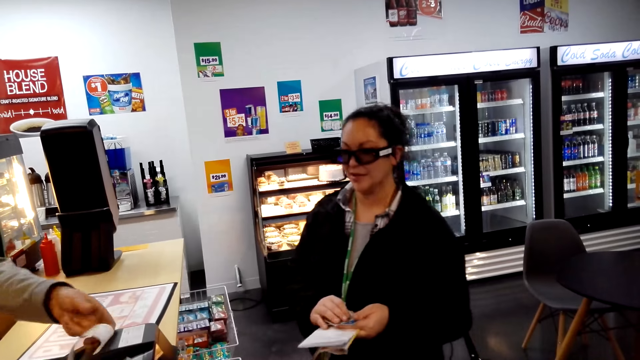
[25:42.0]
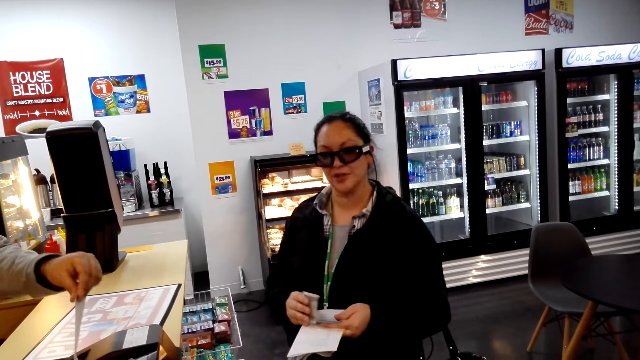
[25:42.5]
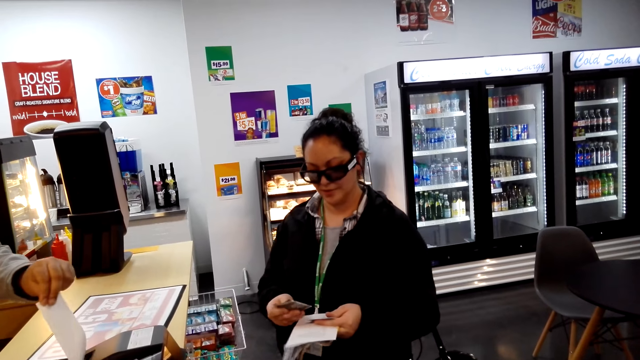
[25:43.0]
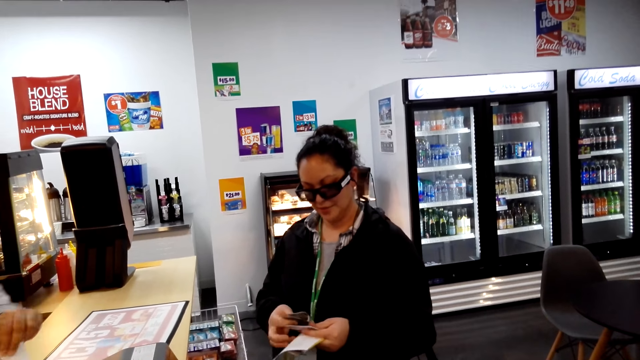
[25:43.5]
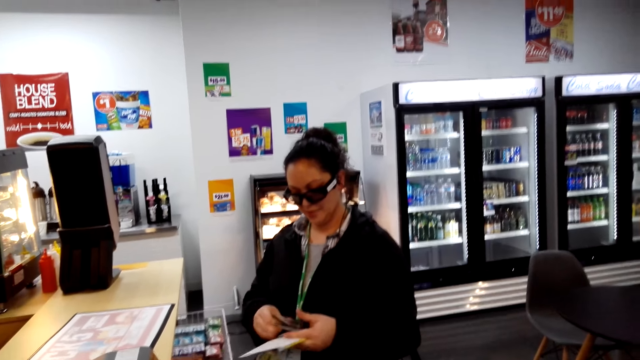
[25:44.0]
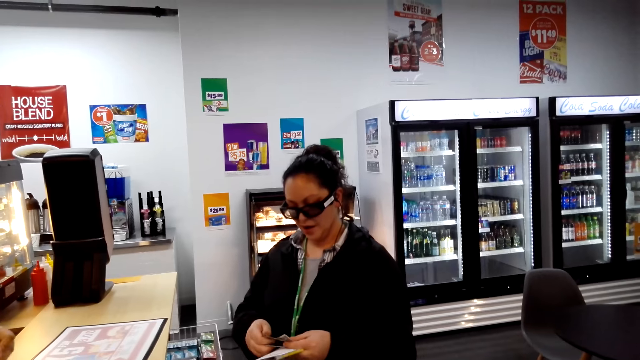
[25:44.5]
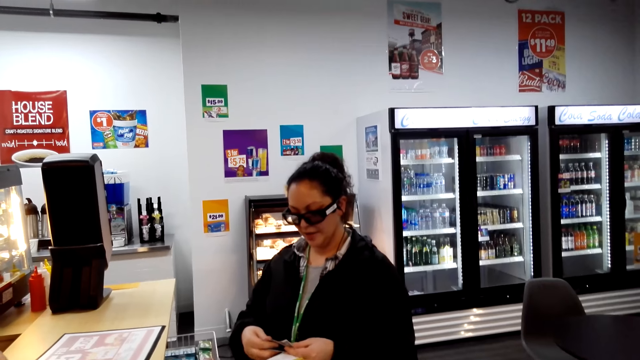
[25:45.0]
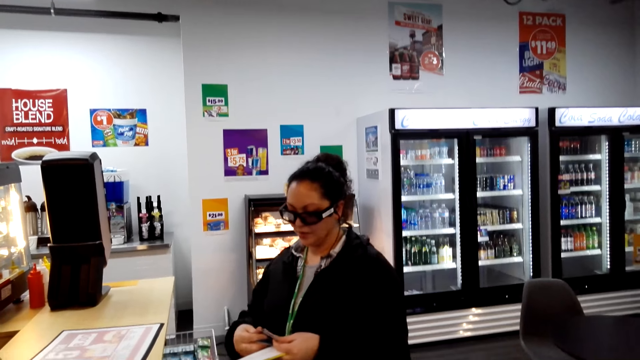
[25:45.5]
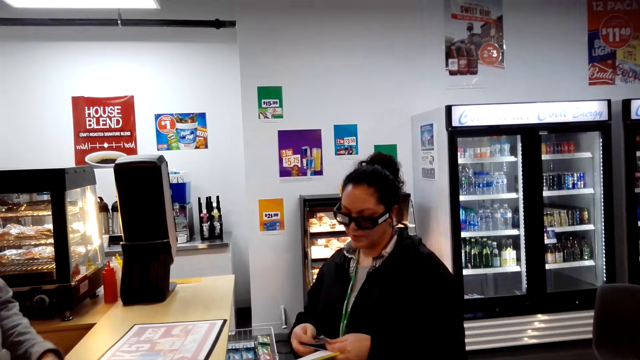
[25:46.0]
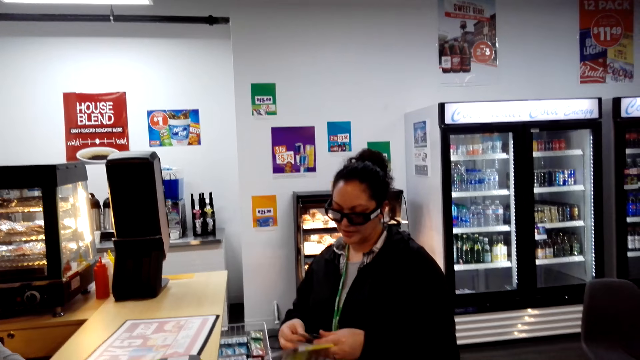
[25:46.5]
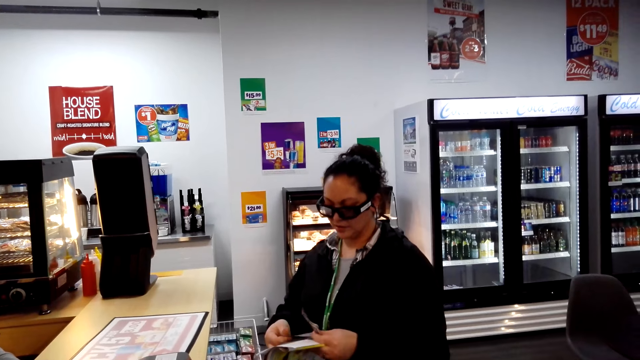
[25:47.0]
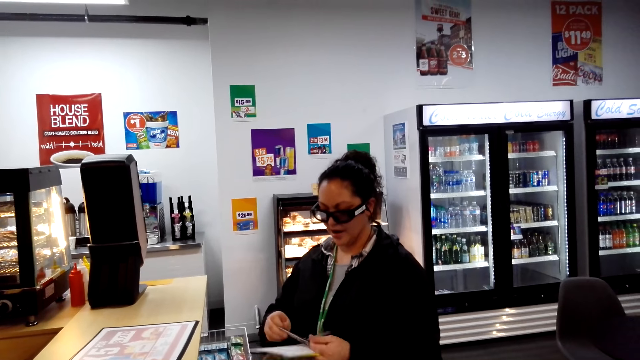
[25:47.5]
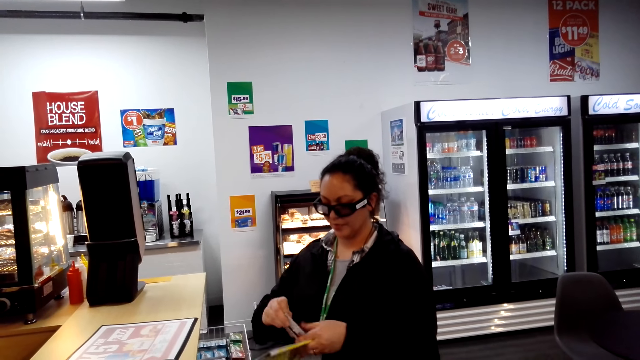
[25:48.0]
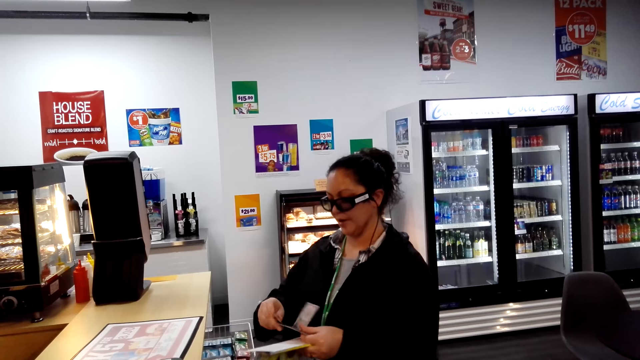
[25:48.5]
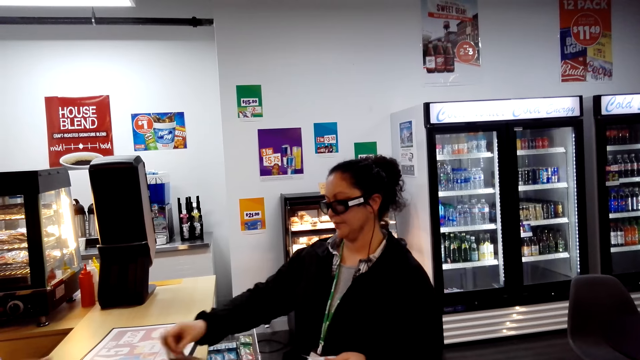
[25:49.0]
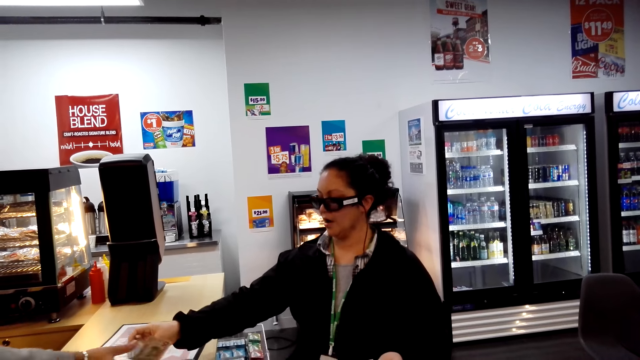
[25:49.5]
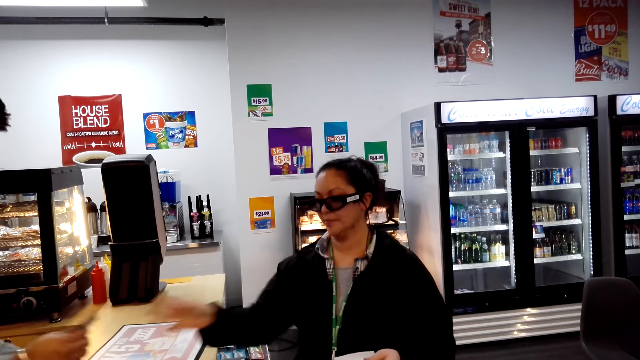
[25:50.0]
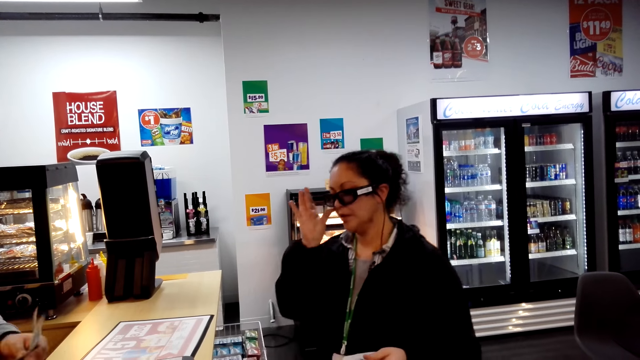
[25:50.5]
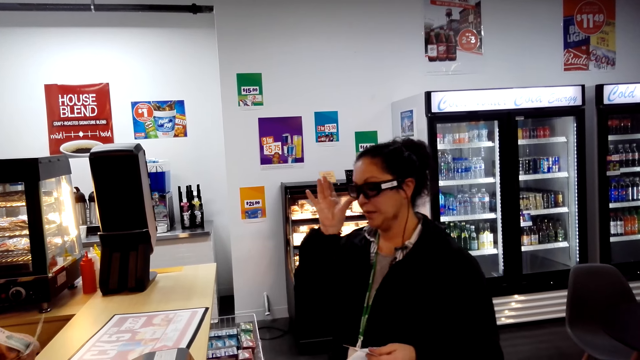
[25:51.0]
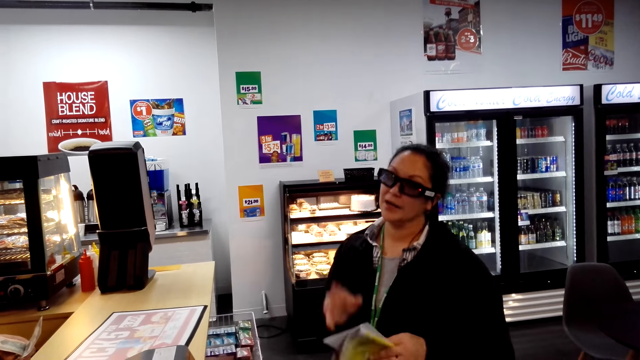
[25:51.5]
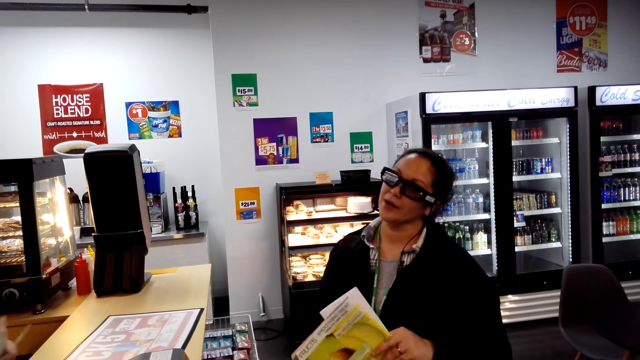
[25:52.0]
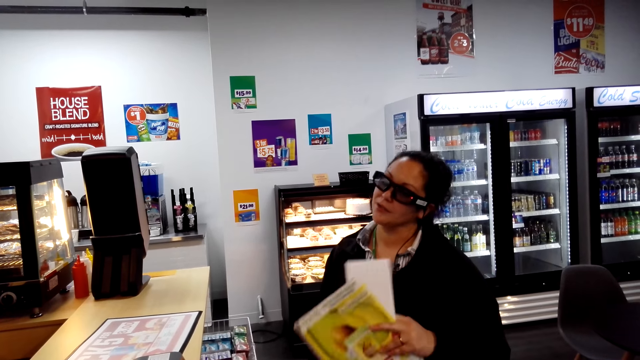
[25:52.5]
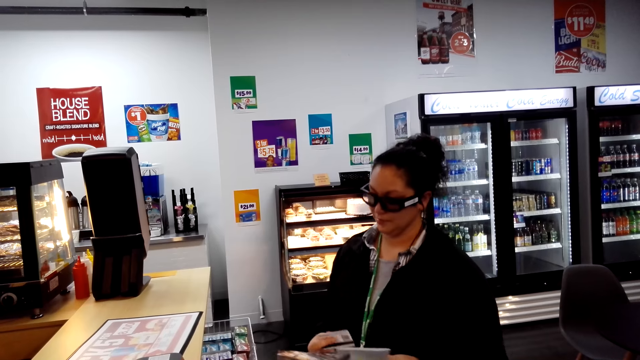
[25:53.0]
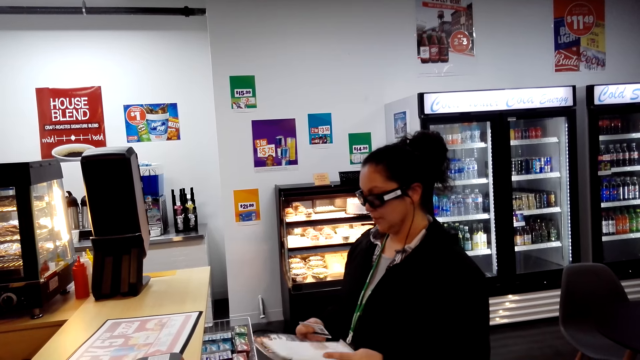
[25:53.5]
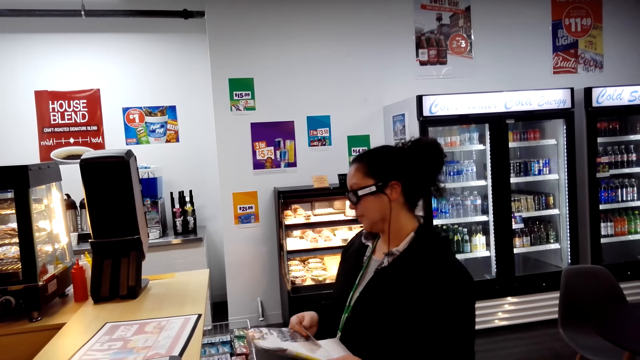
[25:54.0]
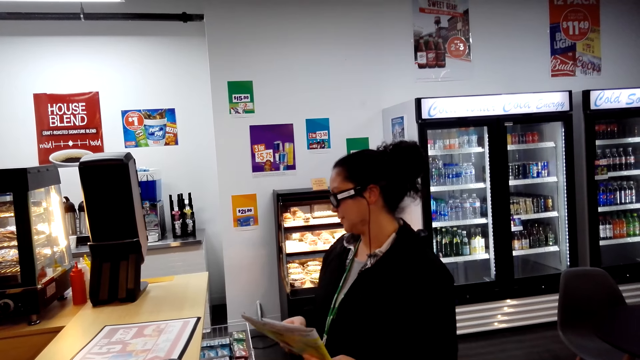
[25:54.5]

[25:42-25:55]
A woman holds a card. The woman gives a man cash. The woman adjusts her glasses.

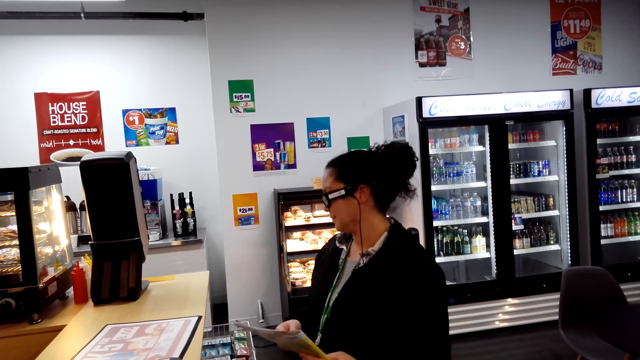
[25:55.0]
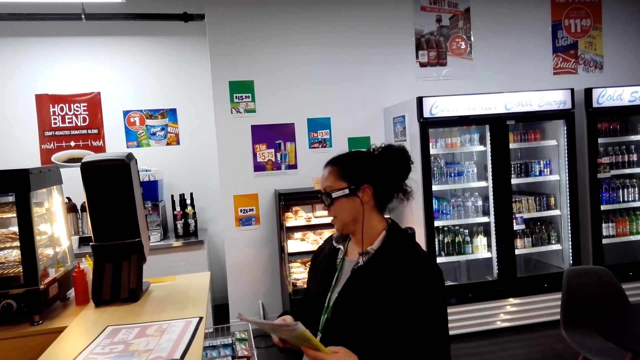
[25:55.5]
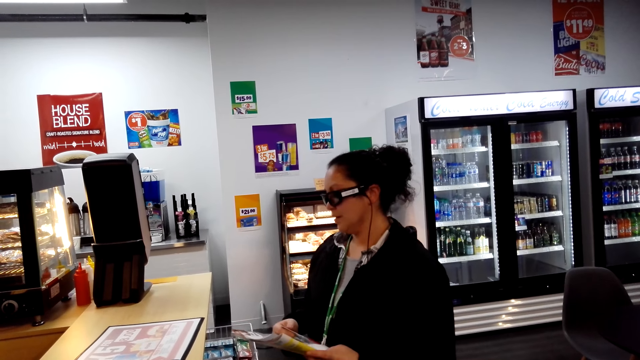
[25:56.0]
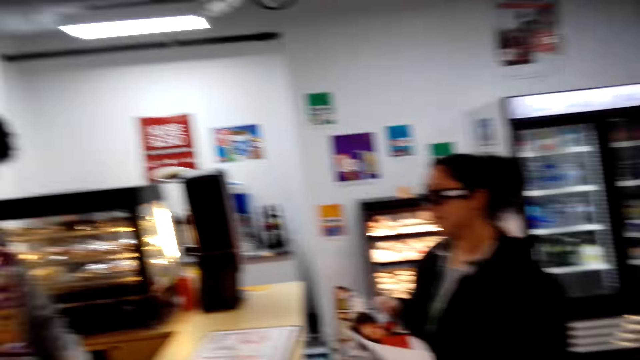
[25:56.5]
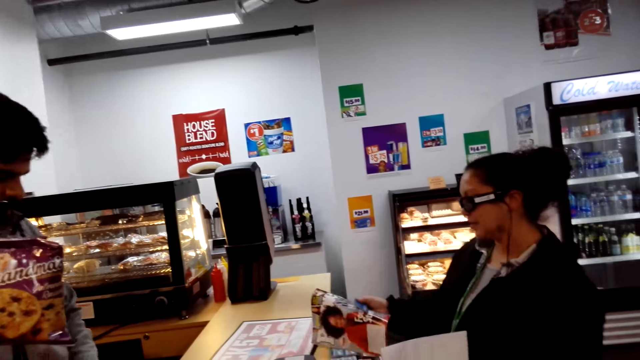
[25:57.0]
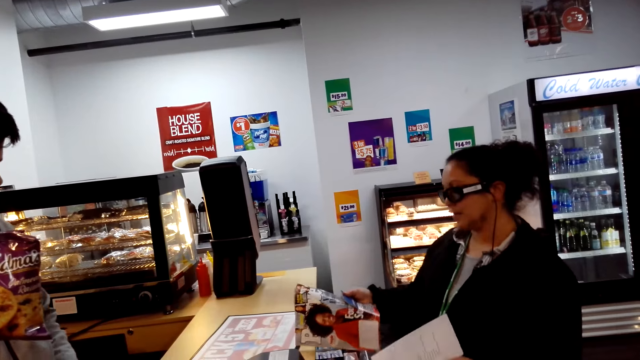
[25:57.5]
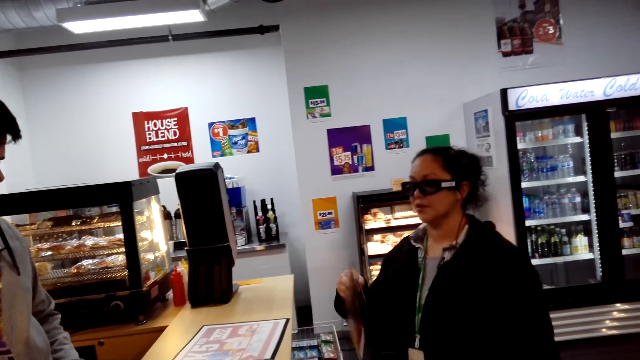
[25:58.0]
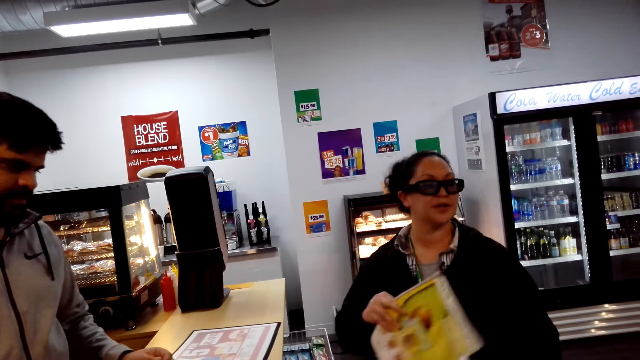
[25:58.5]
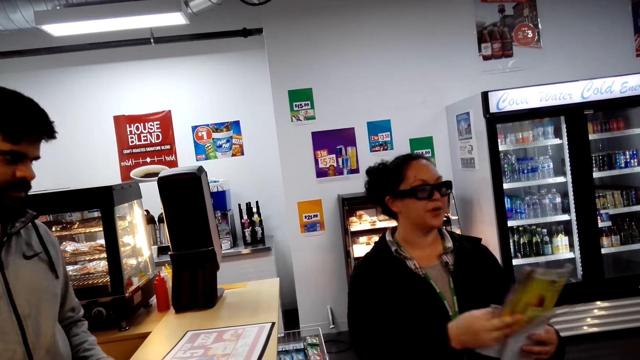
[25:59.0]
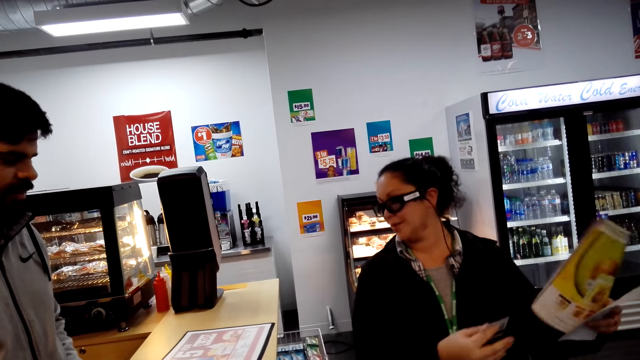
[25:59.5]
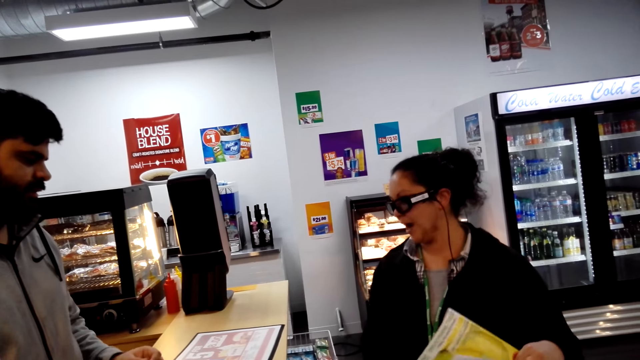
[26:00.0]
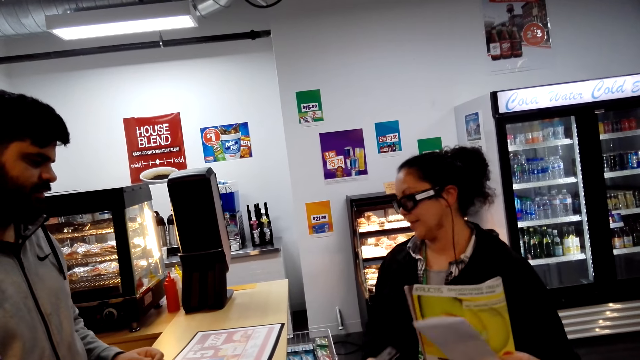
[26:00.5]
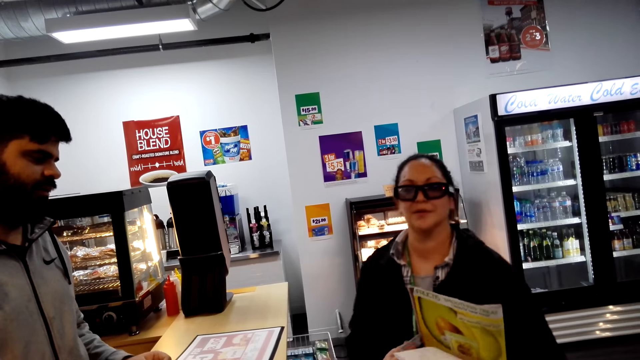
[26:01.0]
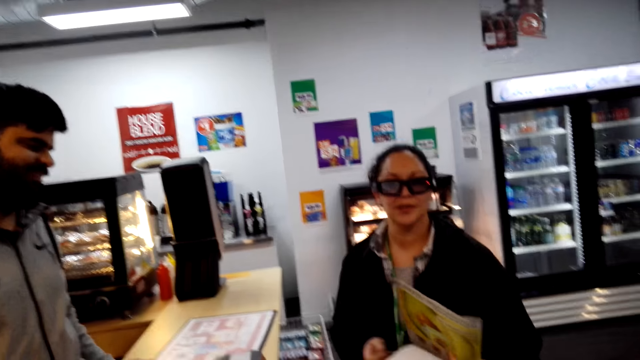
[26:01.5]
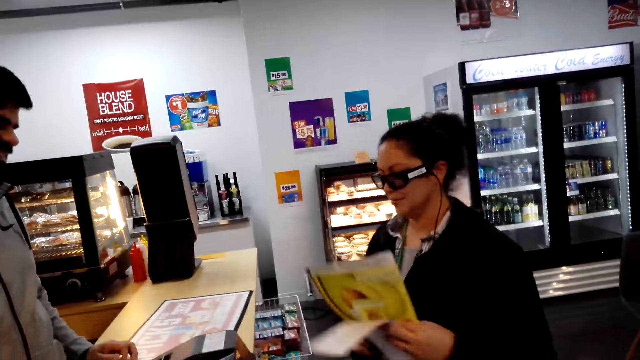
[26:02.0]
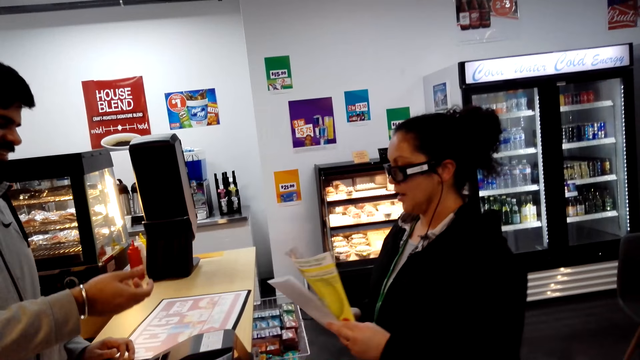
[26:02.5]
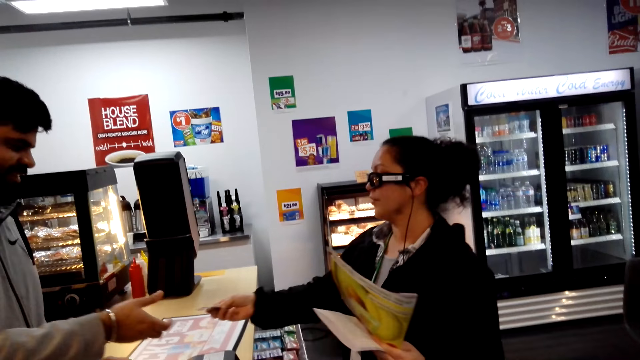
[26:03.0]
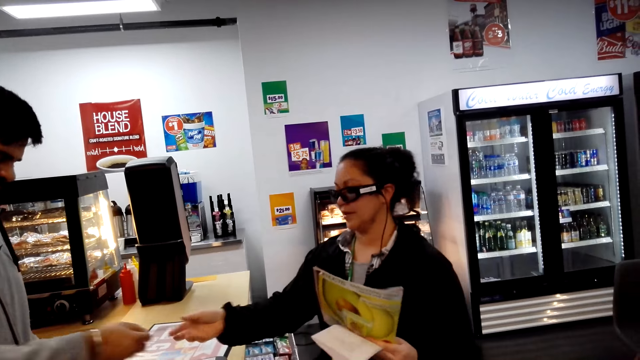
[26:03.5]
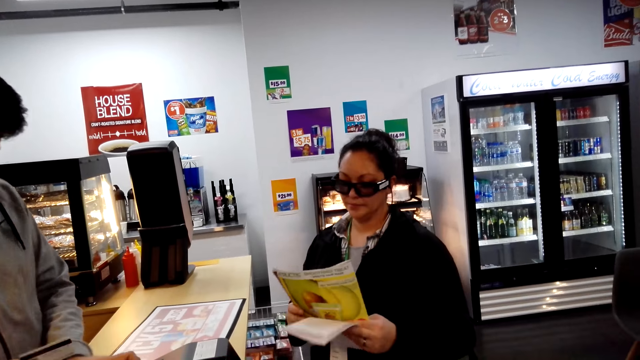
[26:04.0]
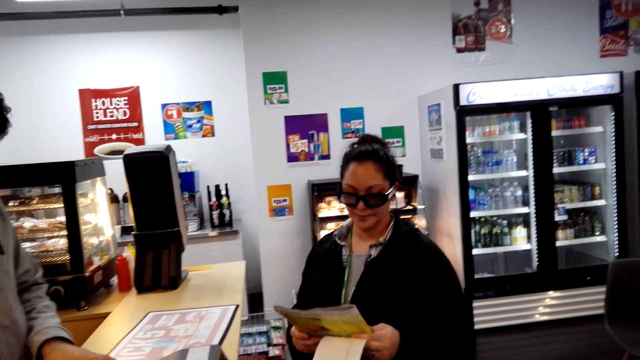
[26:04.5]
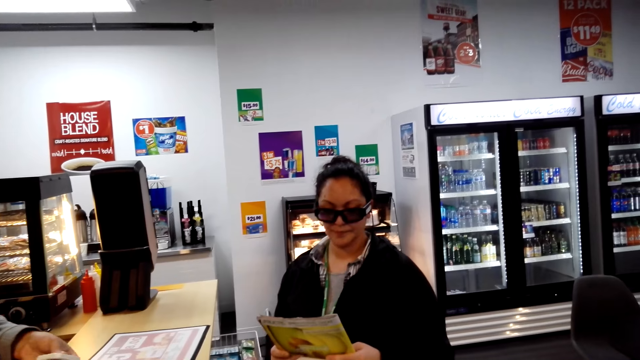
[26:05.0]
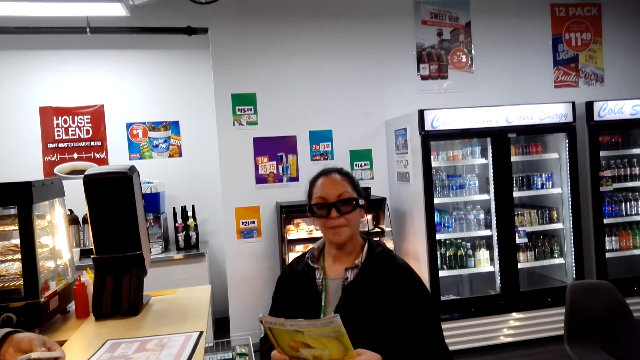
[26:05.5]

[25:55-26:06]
The camera wearer looks around. A woman looks around. The woman gives a man a card.
